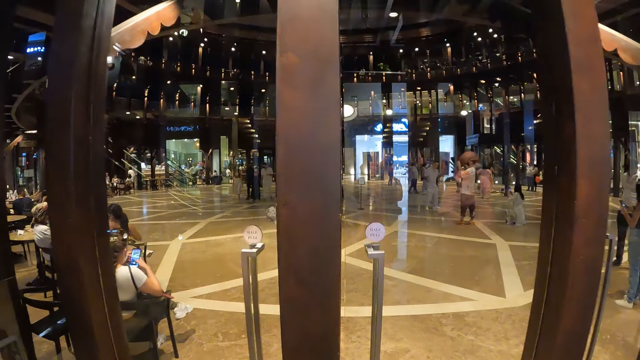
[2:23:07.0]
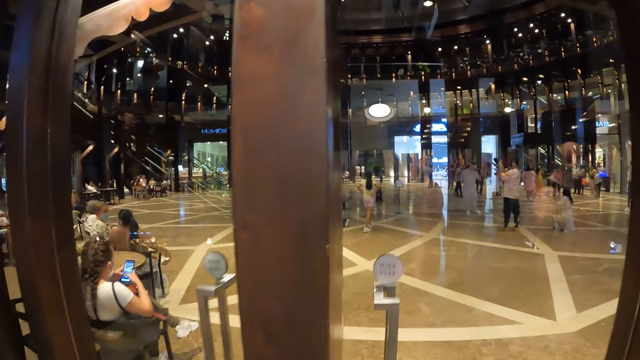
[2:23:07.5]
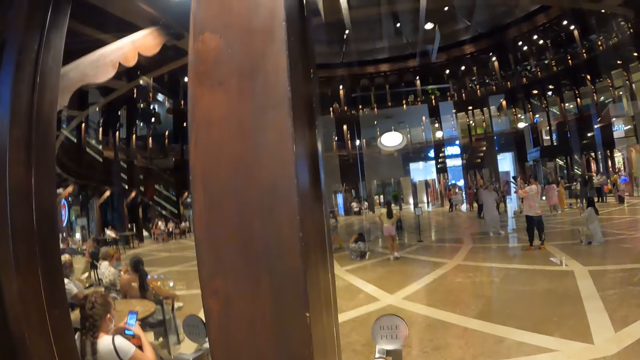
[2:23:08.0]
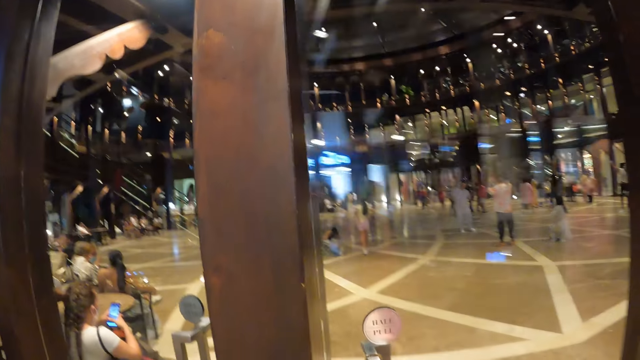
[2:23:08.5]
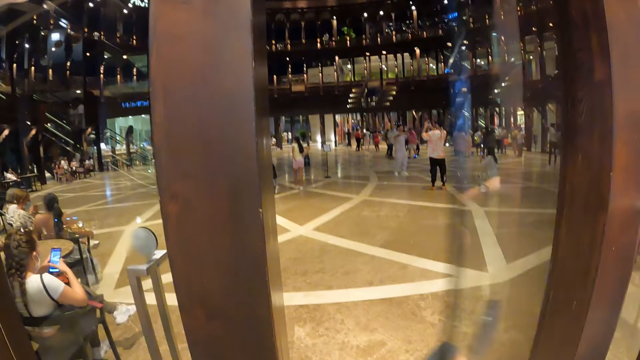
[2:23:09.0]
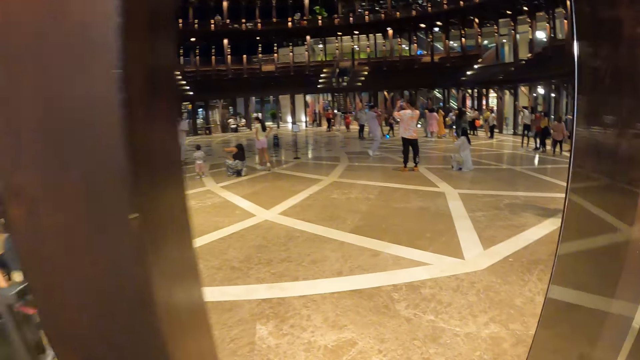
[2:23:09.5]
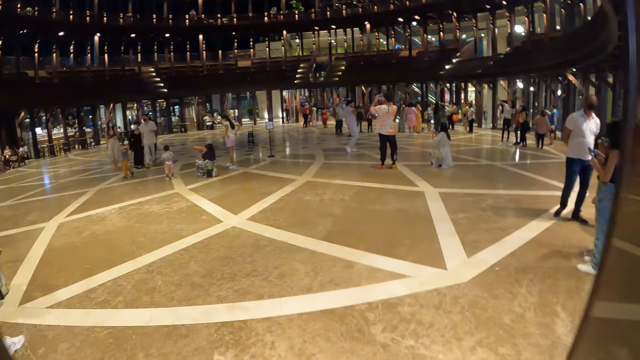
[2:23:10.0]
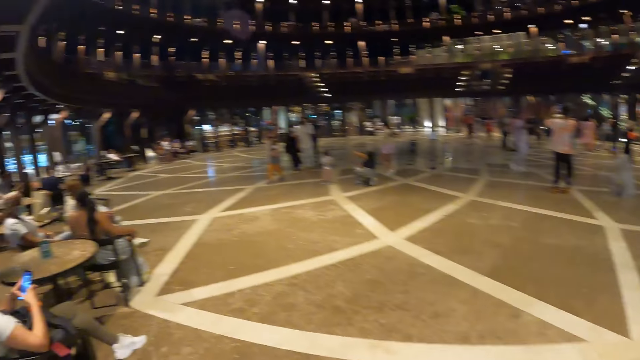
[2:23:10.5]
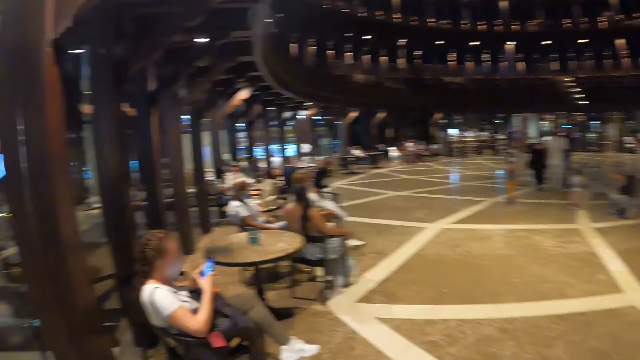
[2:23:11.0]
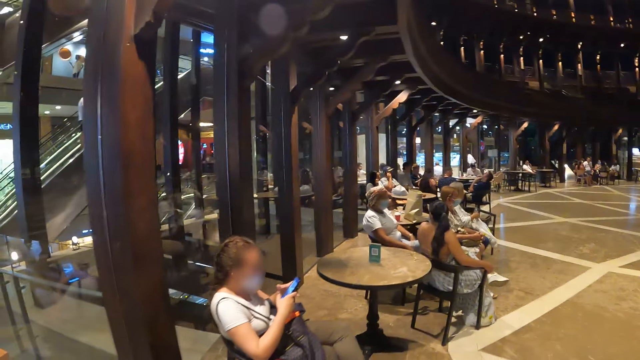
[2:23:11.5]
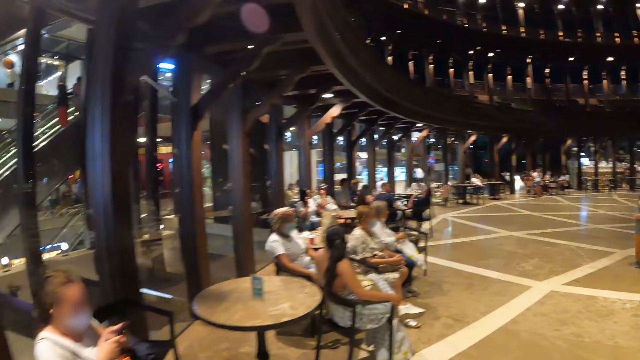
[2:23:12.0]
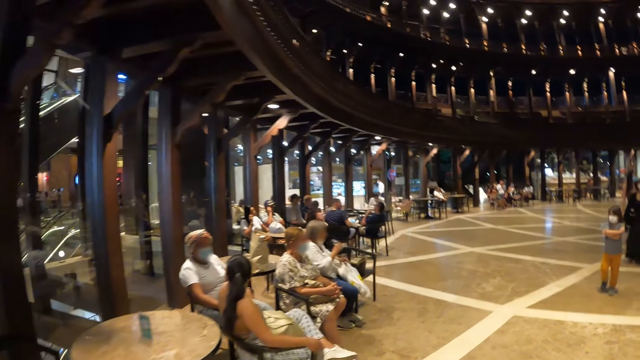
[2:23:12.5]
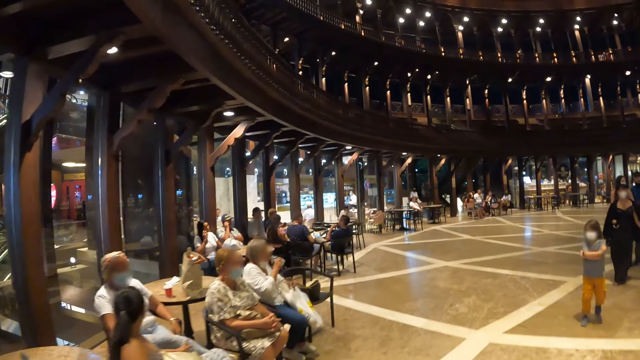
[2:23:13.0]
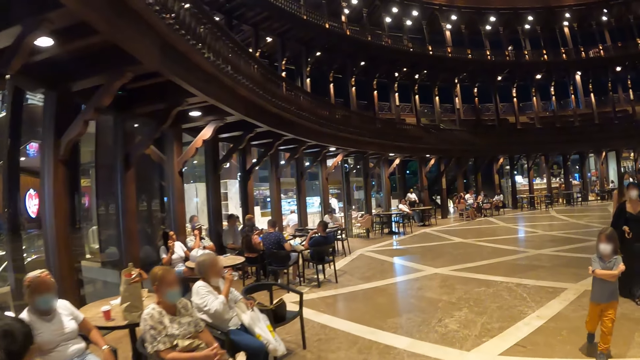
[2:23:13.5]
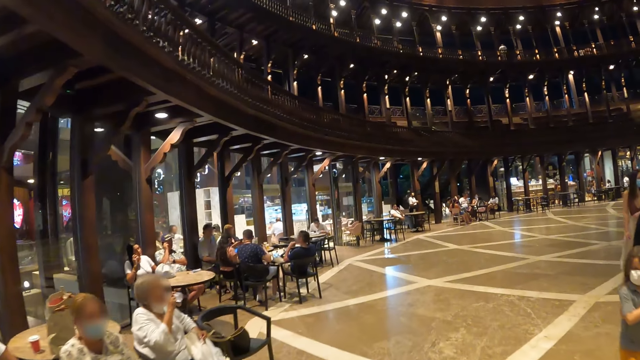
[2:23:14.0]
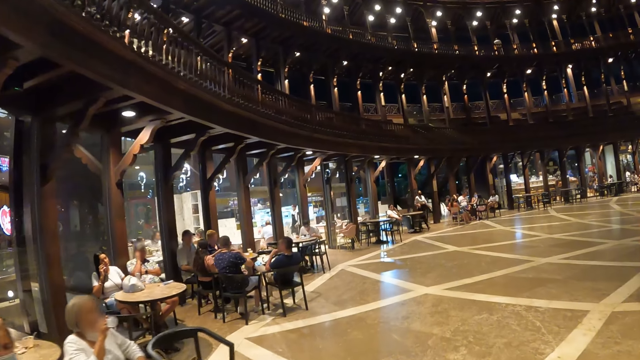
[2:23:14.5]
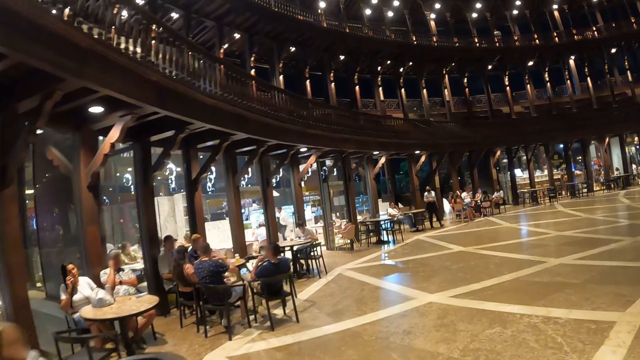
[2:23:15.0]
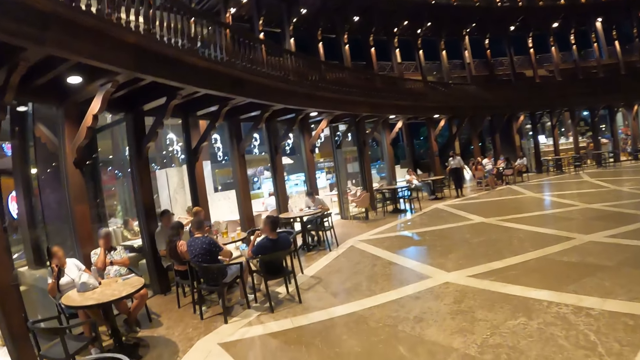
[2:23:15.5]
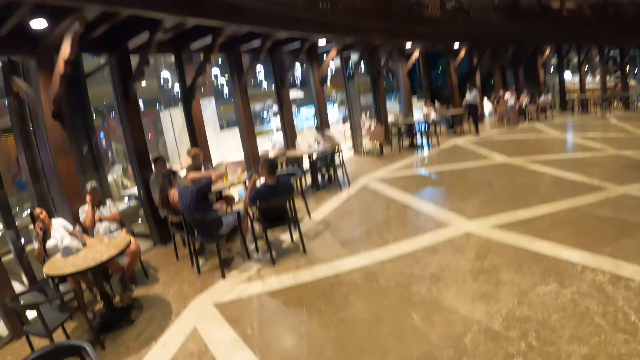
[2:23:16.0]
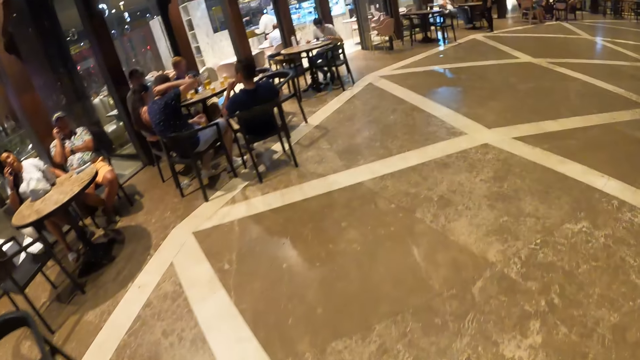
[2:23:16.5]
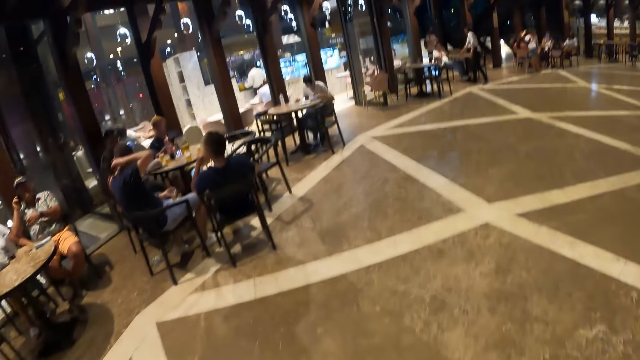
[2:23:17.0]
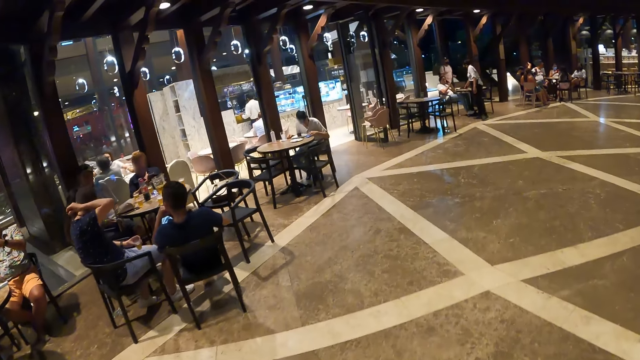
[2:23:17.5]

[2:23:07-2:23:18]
The camera wearer walks in the room. He opens the door with his right hand. He walks into another room. He walks past a boy.

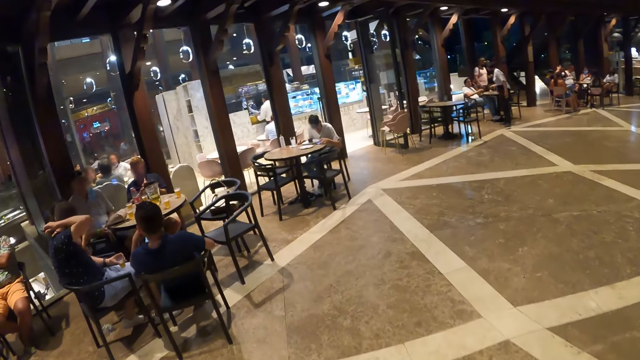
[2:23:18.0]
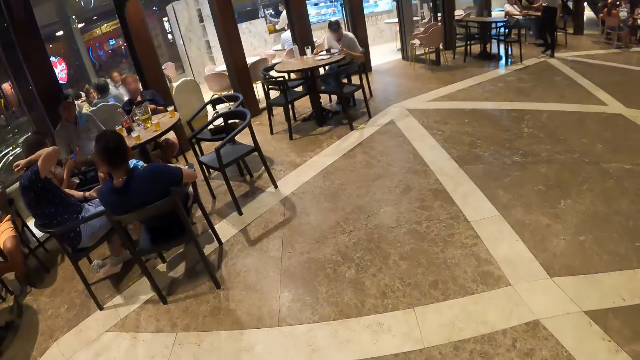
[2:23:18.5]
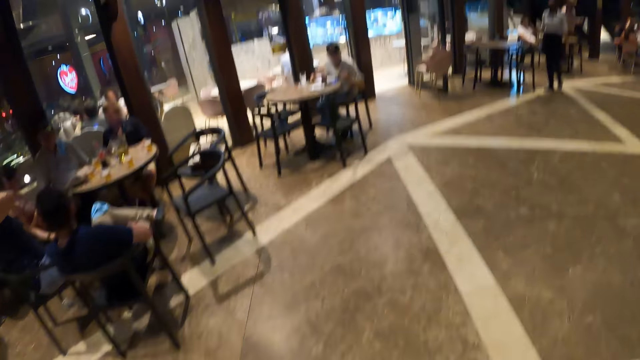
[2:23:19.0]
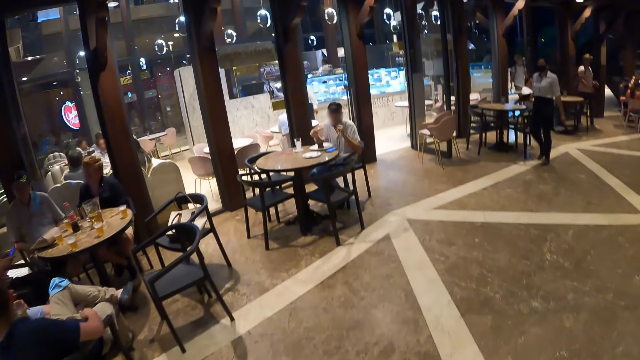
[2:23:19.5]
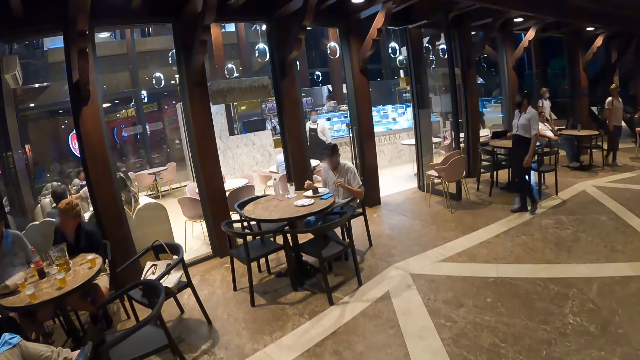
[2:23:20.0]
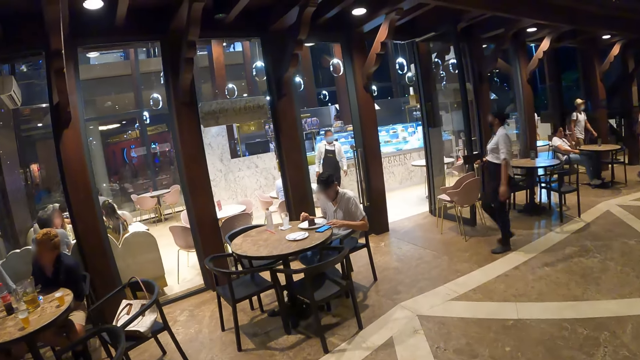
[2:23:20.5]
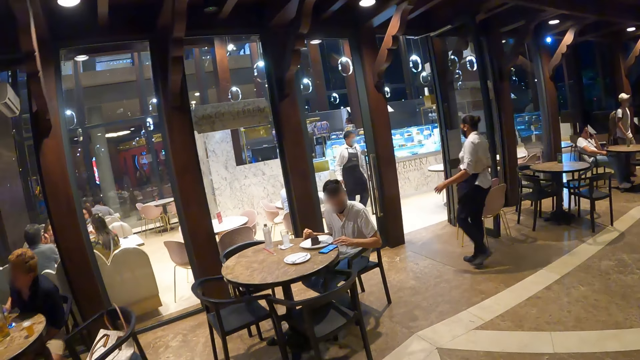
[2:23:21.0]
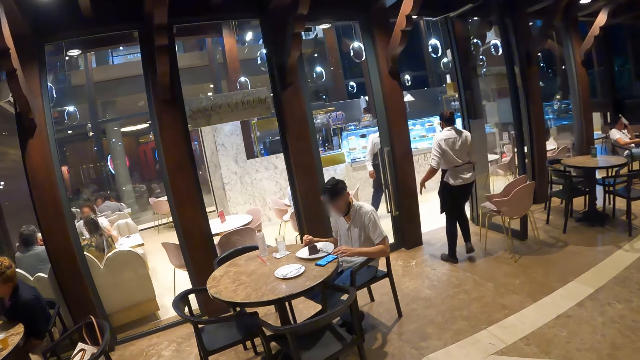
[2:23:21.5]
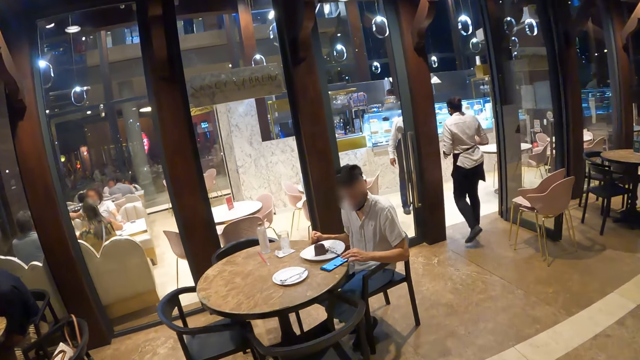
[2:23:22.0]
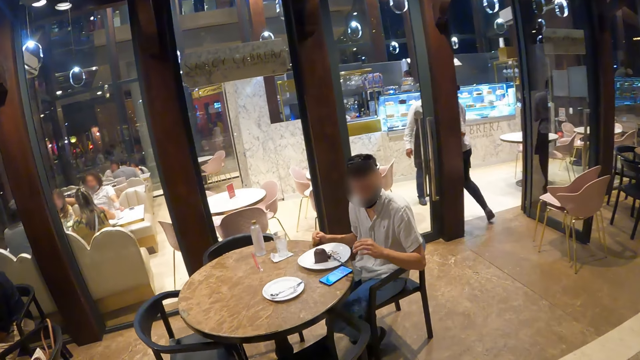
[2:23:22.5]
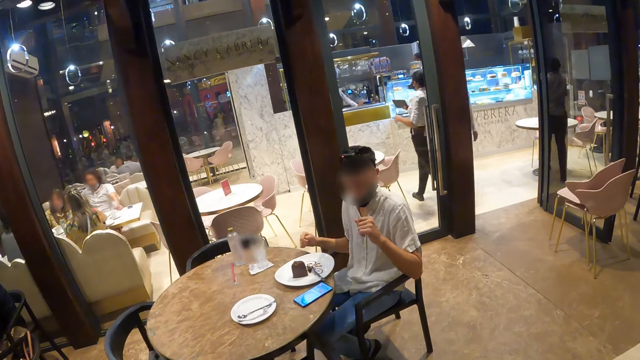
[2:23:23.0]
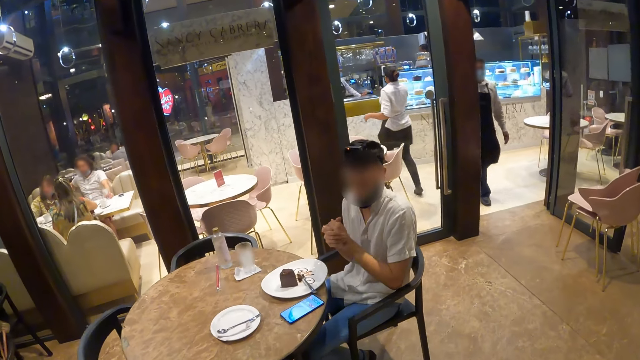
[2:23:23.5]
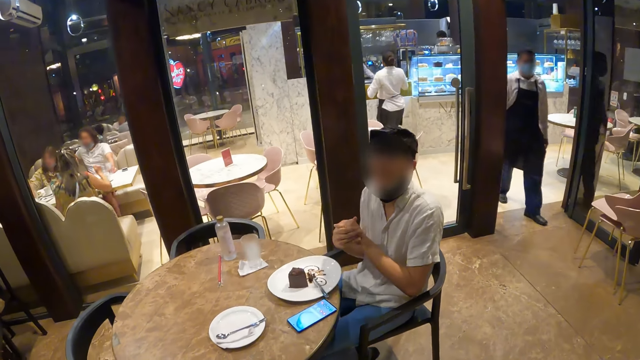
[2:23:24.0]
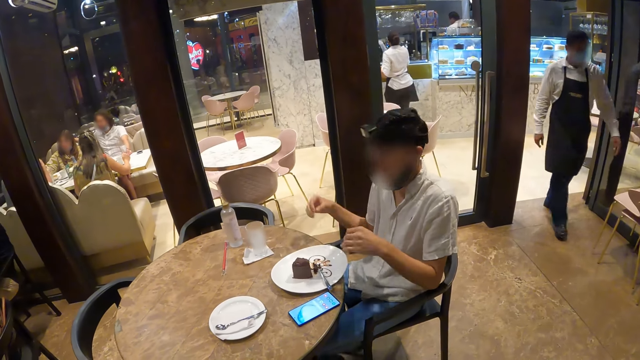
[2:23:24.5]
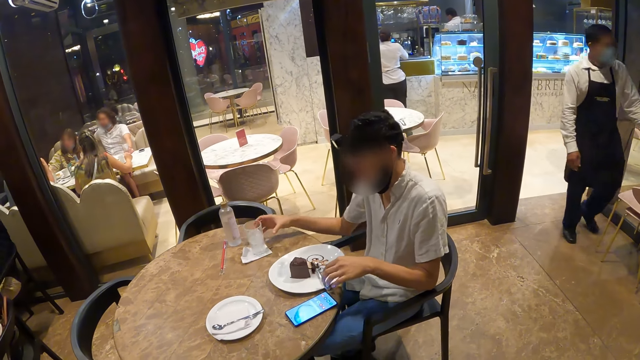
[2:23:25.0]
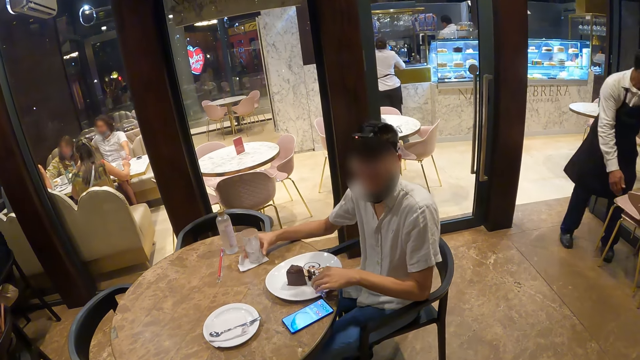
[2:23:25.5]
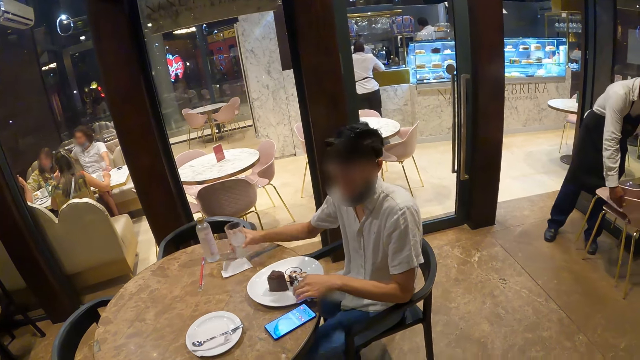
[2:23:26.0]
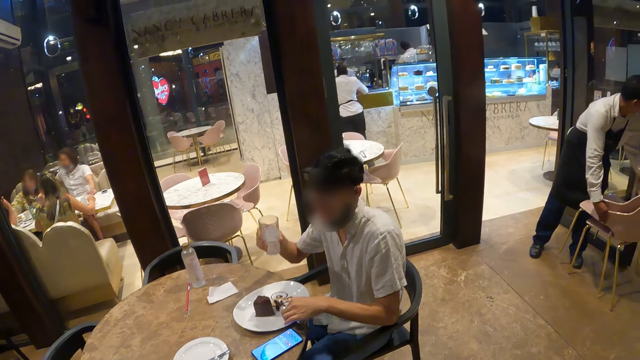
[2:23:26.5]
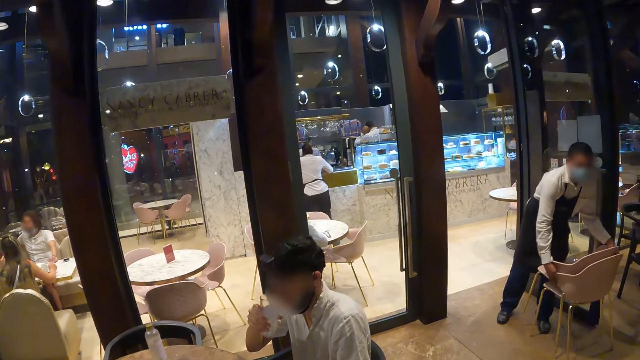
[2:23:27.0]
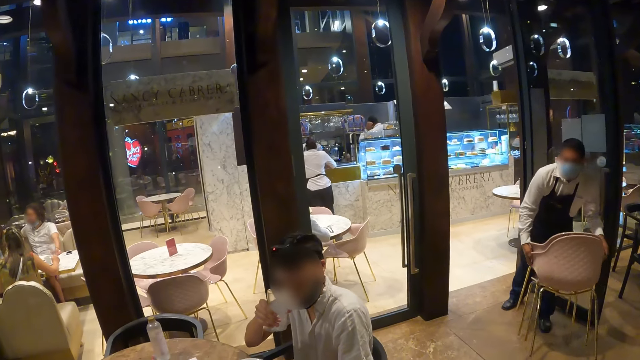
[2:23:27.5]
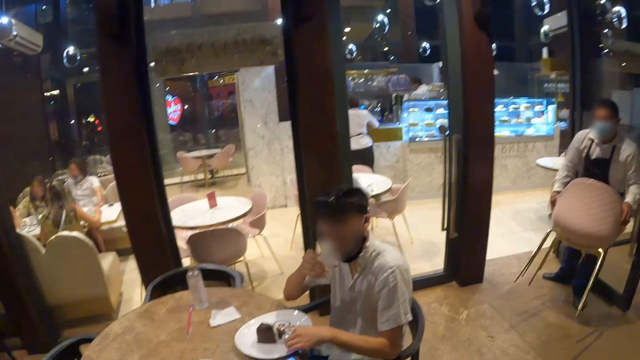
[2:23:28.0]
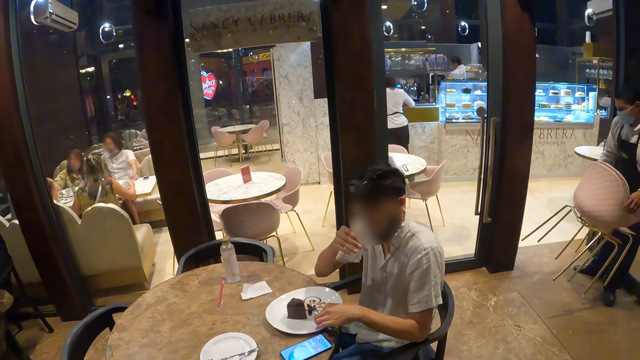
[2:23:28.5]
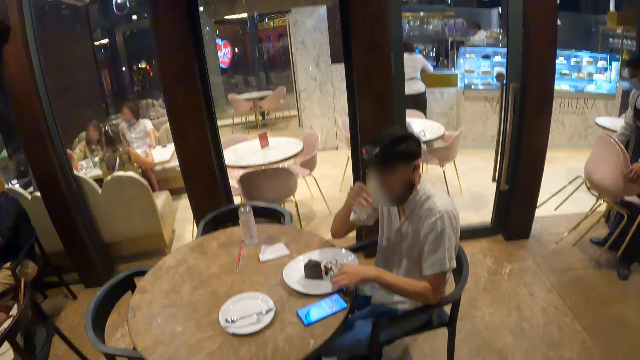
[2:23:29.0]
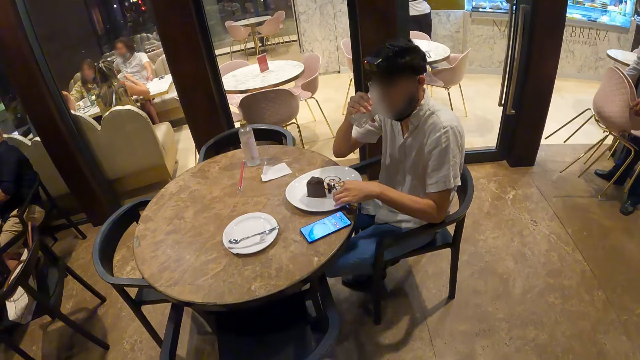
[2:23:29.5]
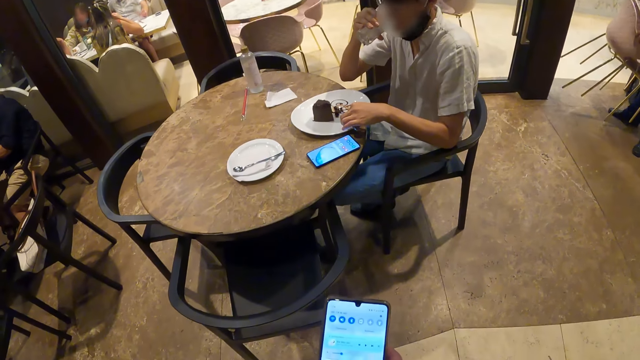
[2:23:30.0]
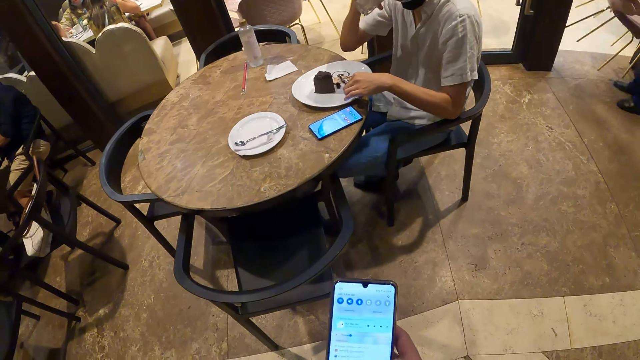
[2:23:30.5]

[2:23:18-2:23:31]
A woman walks out of the food court. A man operates a phone on a table with his left hand. The man claps his hands. Another man walks into the food court. The first man picks up a glass of water on the table with his right hand. The other man carries chairs from the ground with both hands. The first man interacts with the camera wearer. The first man drinks water from the glass in his right hand. The camera wearer operates the phone in his right hand.
